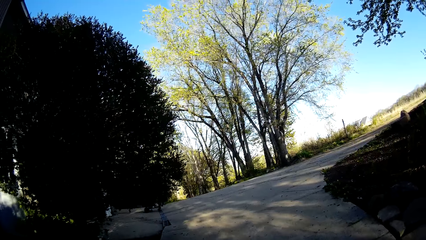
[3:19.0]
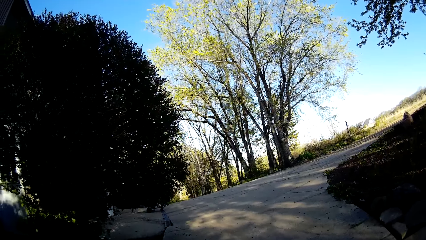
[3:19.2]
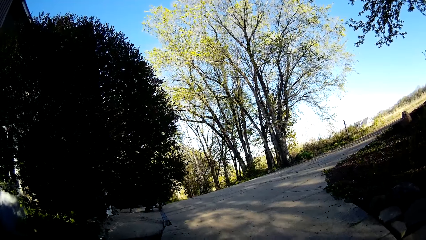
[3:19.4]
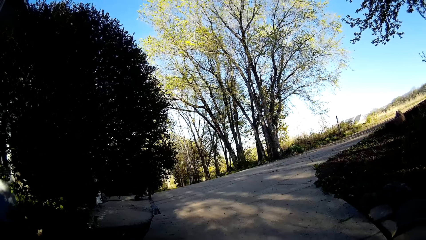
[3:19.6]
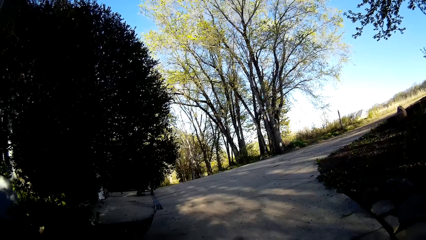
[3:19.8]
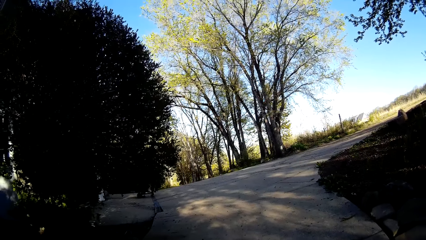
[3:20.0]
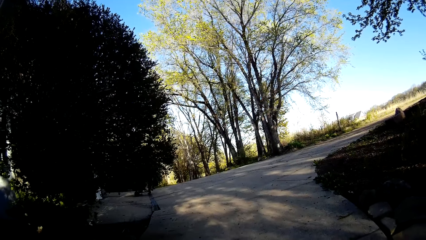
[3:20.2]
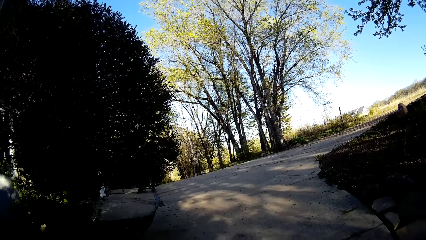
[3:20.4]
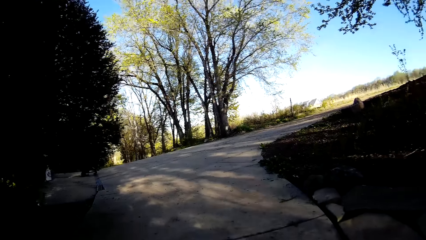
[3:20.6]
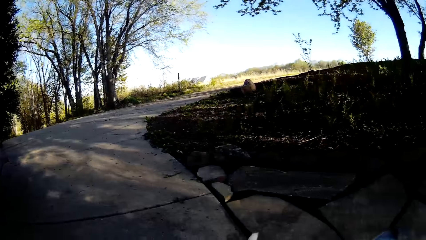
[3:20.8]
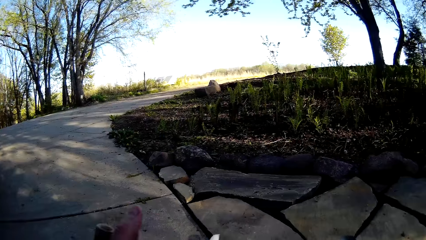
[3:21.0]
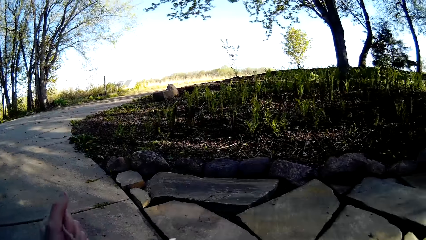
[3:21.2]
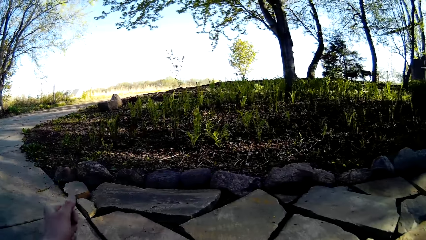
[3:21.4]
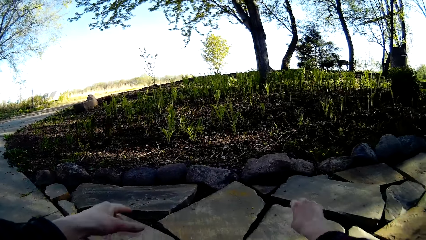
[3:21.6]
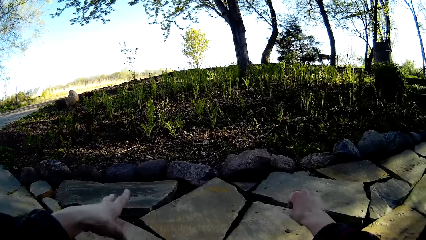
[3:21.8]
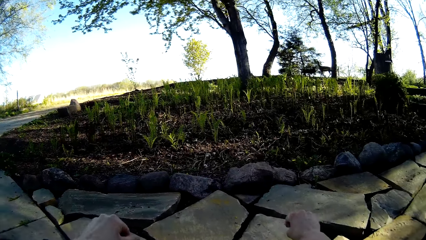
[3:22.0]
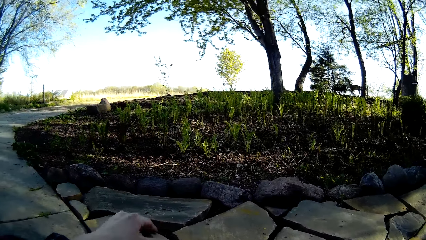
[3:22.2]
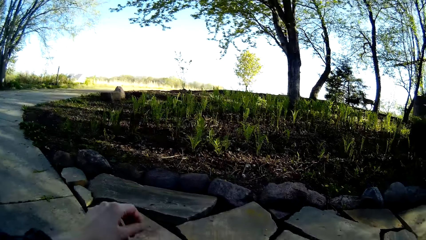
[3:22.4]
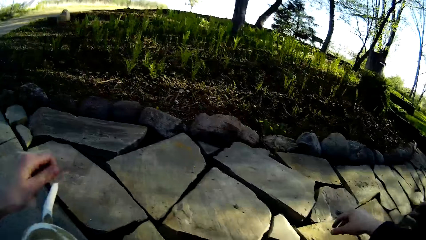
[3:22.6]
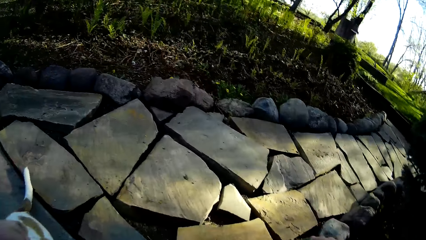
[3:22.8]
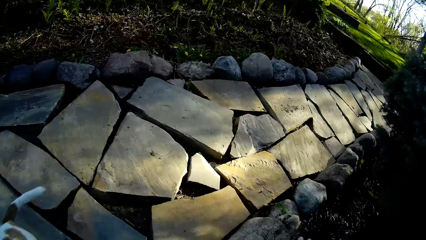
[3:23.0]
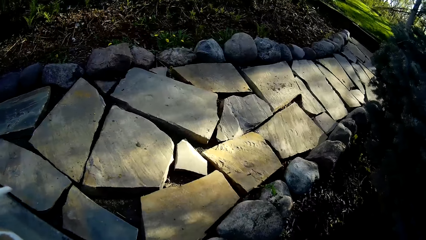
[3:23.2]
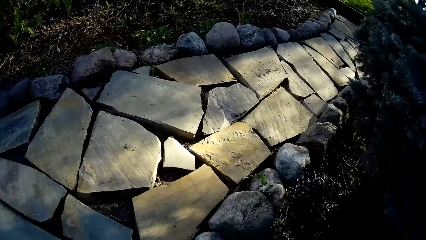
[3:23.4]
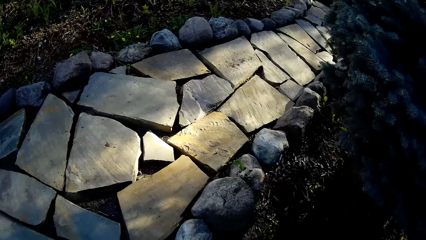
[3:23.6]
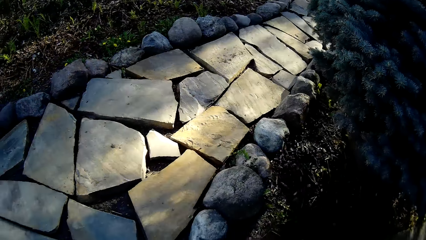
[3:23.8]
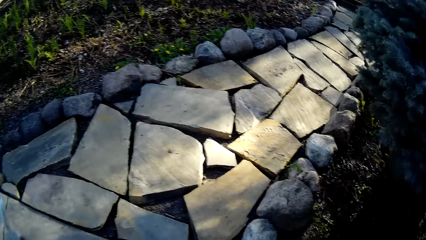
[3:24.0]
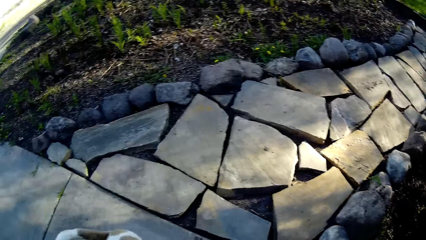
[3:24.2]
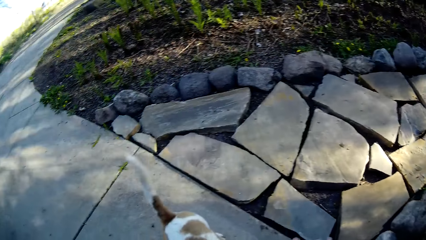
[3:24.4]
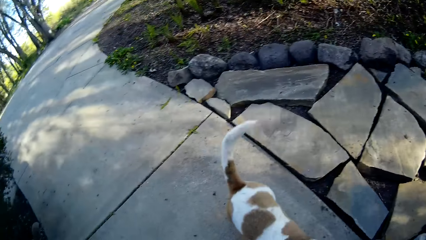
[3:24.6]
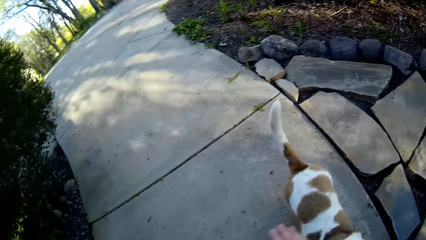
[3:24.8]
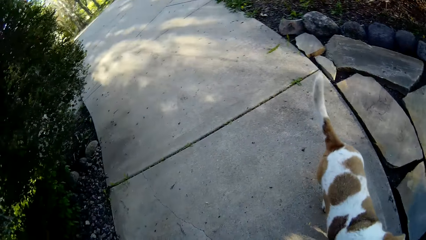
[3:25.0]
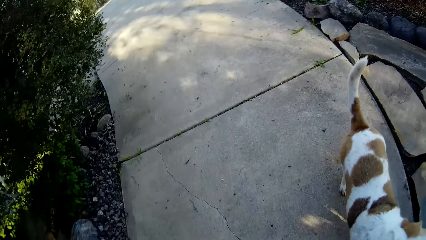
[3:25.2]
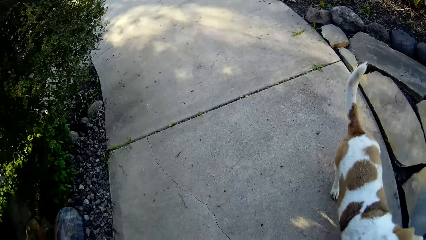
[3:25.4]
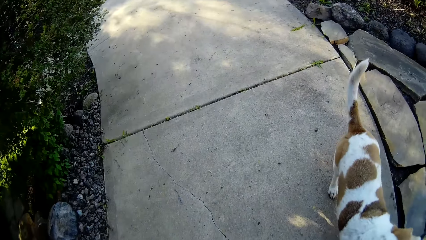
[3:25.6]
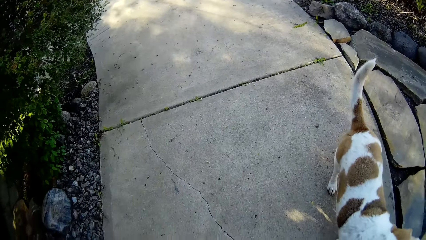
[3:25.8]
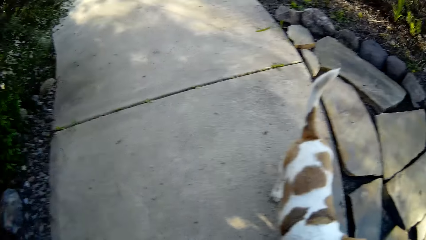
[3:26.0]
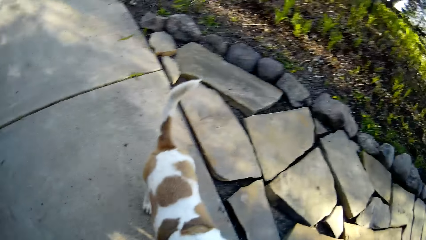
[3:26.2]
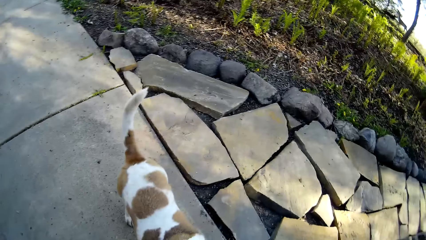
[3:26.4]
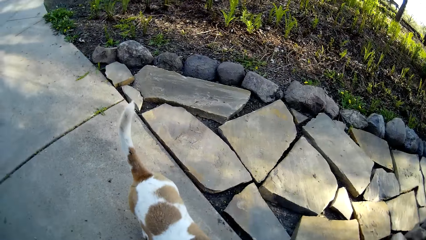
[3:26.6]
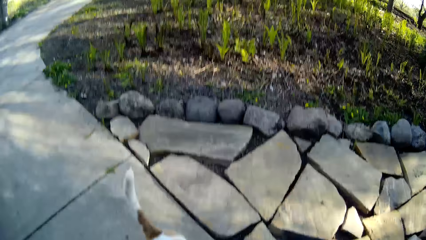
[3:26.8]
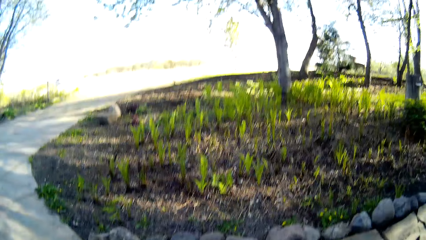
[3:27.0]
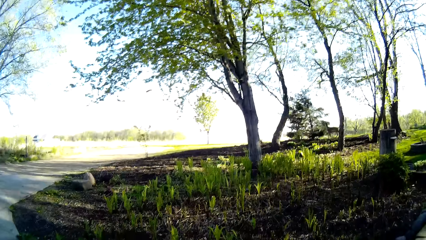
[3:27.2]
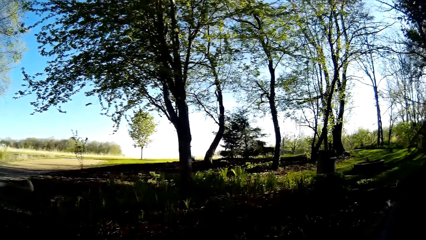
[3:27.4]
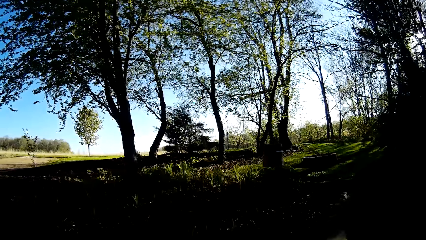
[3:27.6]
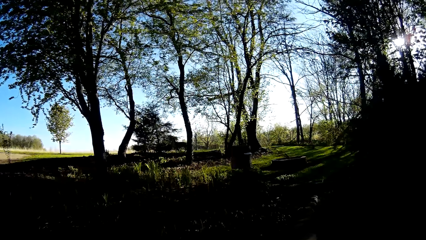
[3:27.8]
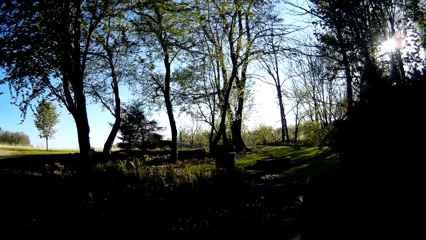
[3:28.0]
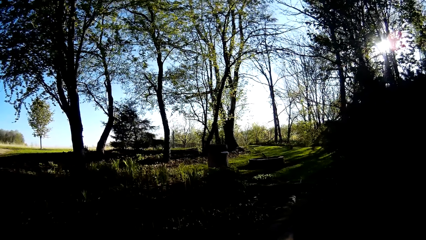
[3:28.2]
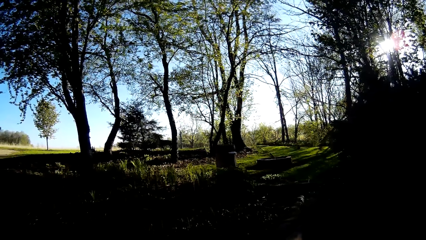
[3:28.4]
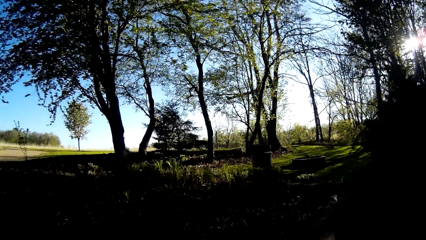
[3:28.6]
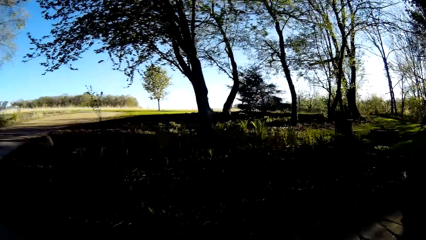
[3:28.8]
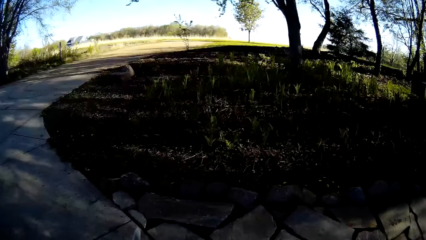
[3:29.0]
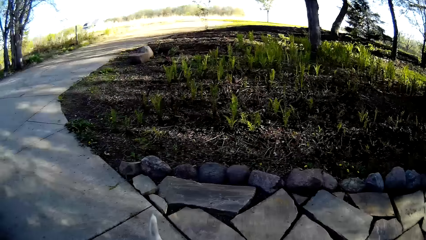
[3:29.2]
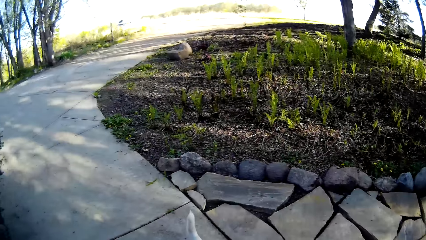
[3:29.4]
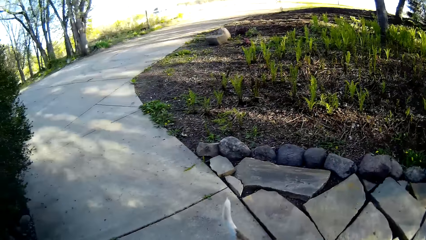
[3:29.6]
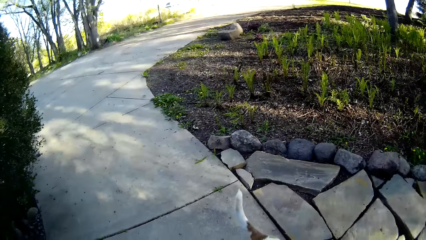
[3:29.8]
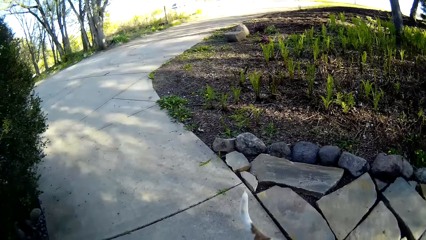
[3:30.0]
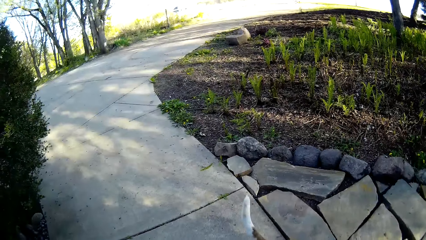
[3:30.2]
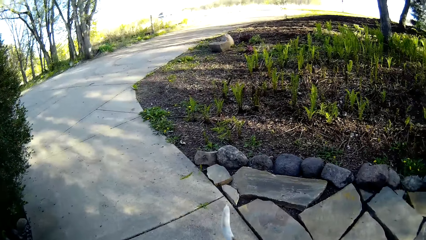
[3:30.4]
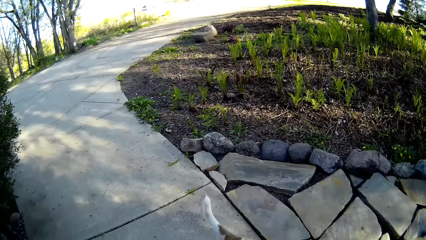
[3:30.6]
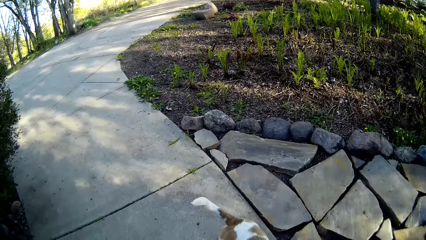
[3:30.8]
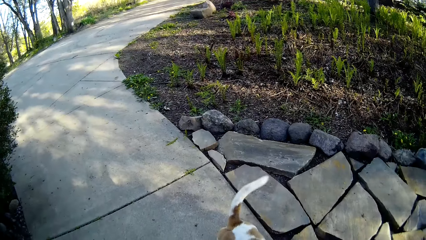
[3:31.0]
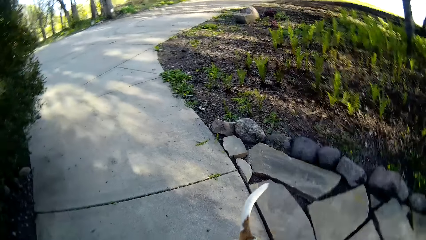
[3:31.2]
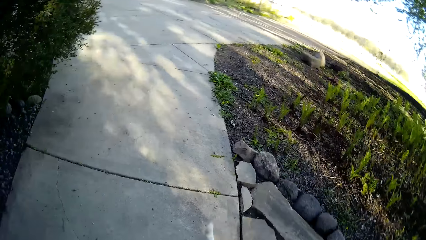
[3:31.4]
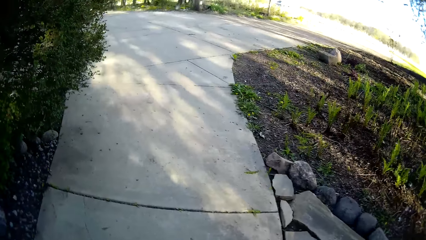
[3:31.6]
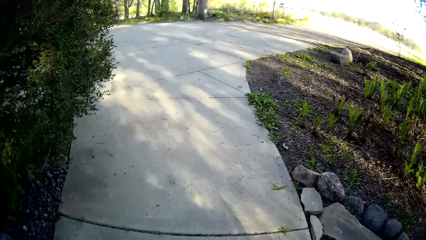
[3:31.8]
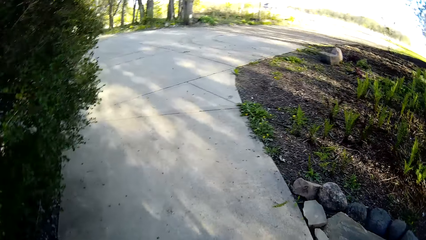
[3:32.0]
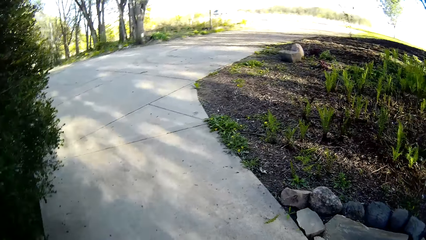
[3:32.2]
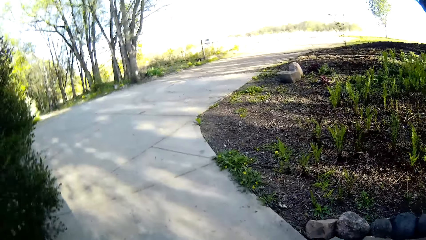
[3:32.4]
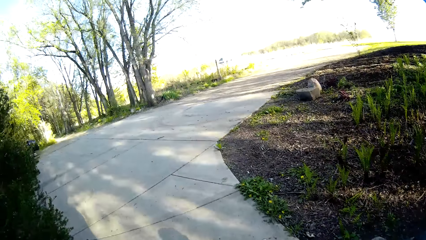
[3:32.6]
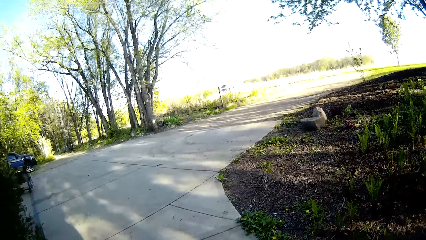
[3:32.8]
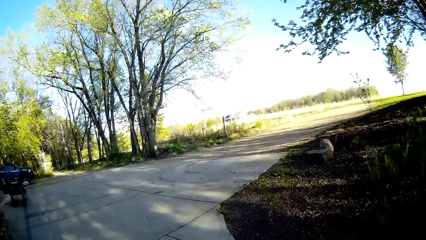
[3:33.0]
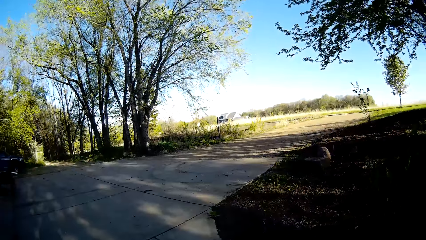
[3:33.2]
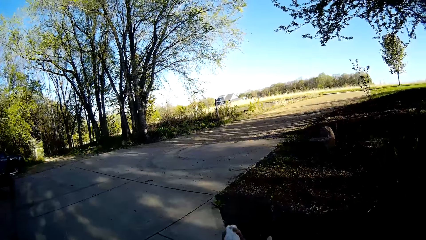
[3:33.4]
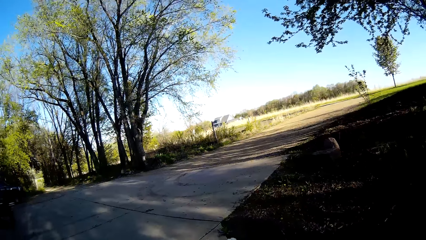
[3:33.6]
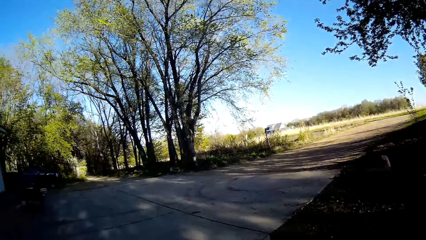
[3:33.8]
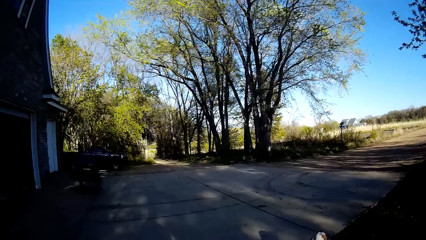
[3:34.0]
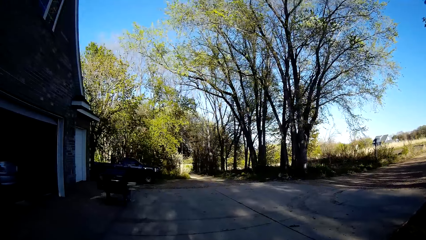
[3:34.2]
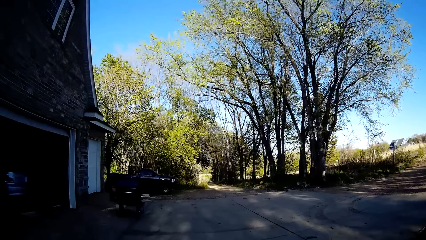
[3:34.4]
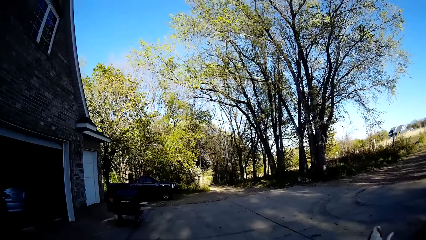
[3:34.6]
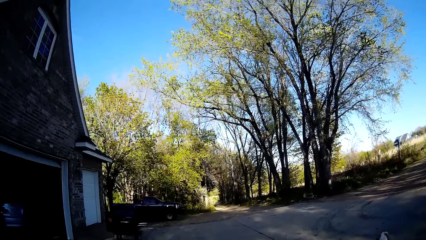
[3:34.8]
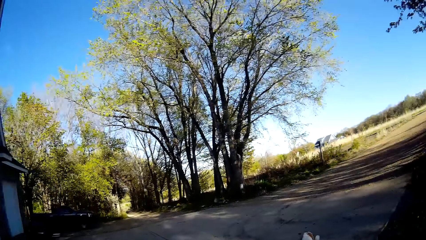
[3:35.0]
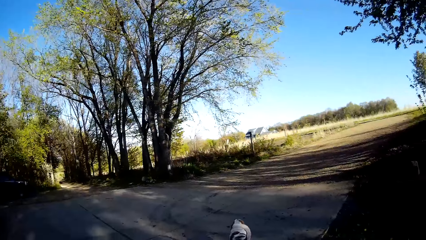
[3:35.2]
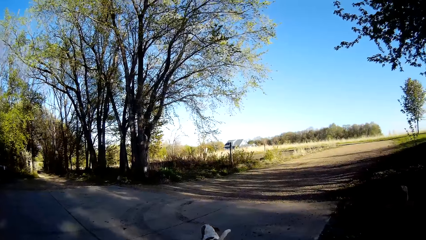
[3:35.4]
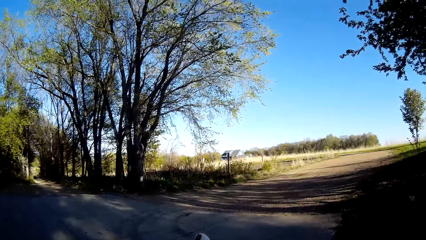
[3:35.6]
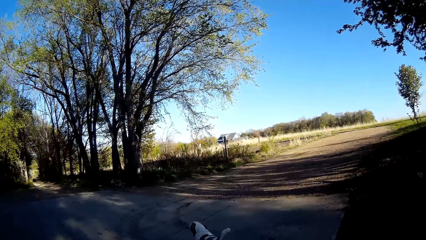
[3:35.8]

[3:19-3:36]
The camera wearer gesticulates with both hands at the dog. They walk on the lawn with the dog.
